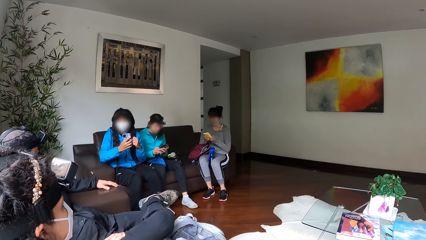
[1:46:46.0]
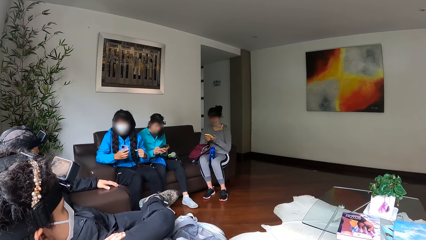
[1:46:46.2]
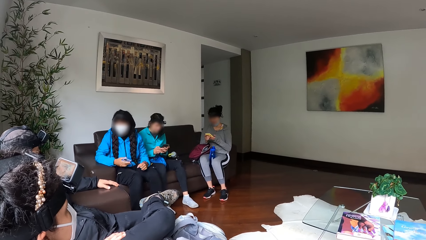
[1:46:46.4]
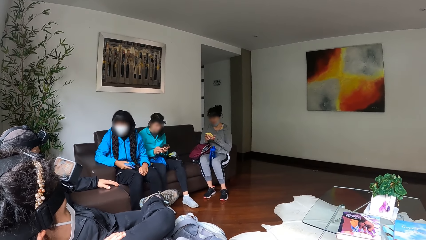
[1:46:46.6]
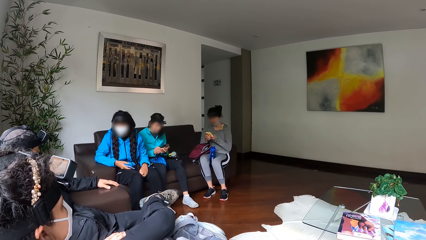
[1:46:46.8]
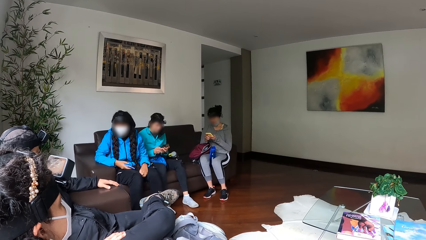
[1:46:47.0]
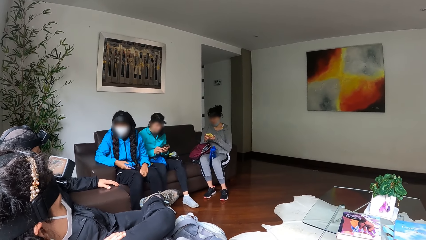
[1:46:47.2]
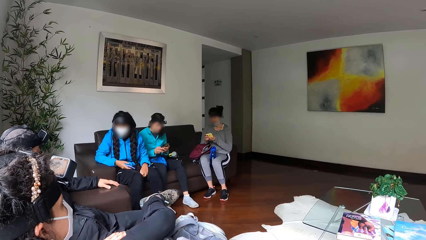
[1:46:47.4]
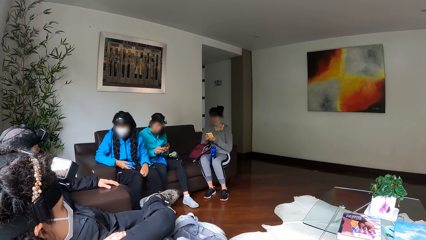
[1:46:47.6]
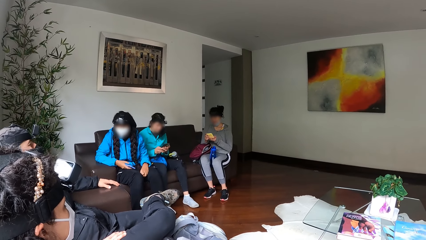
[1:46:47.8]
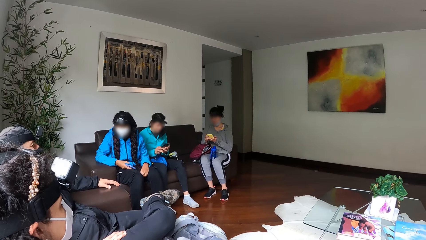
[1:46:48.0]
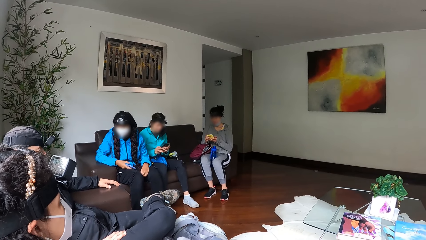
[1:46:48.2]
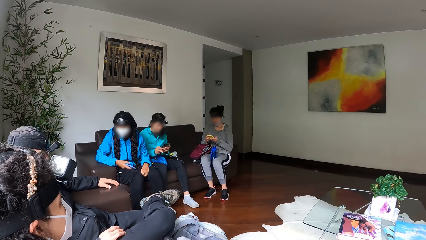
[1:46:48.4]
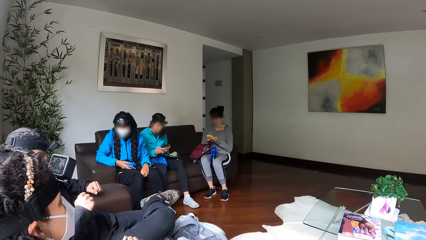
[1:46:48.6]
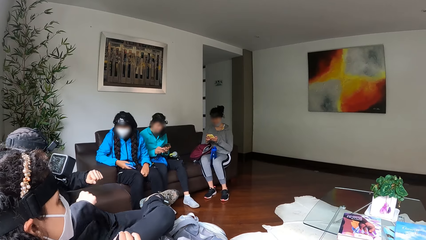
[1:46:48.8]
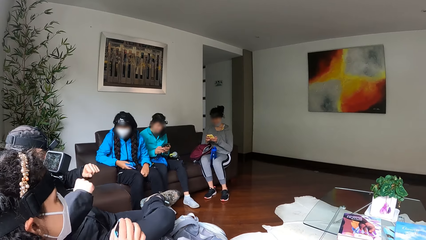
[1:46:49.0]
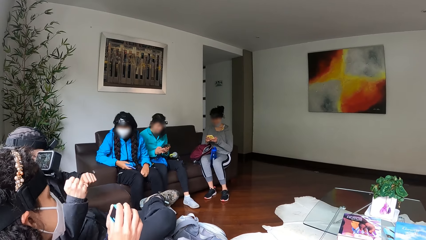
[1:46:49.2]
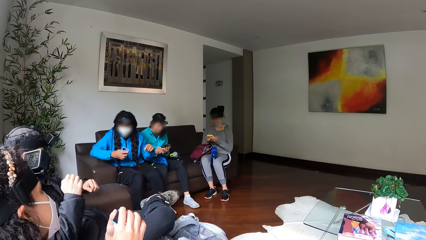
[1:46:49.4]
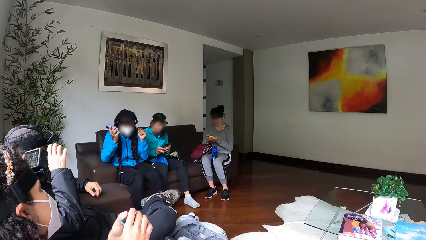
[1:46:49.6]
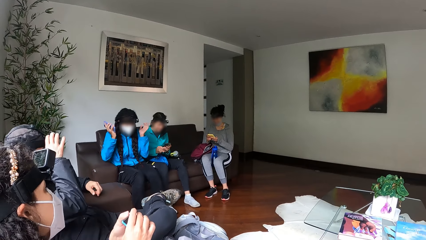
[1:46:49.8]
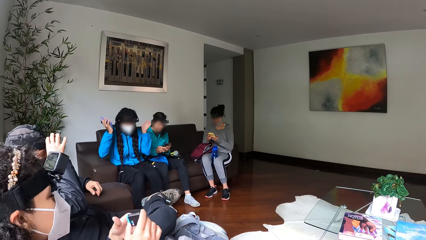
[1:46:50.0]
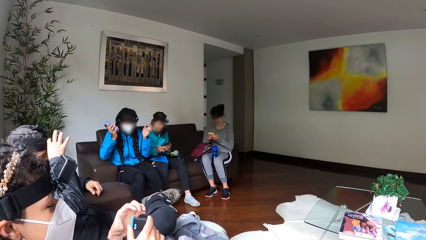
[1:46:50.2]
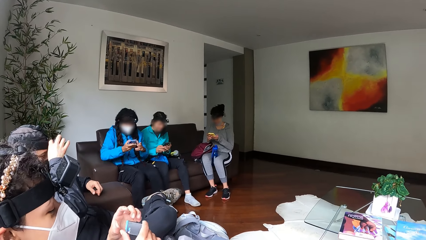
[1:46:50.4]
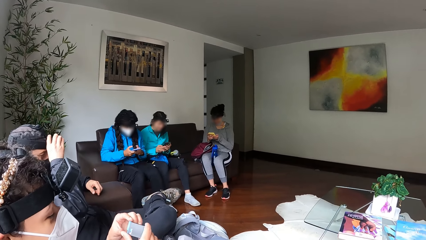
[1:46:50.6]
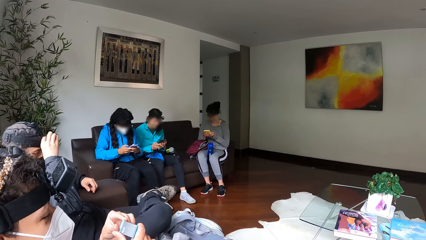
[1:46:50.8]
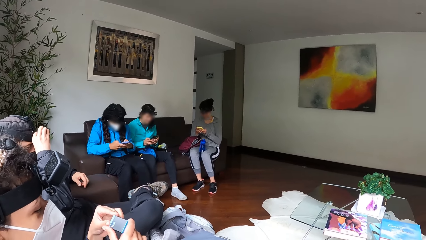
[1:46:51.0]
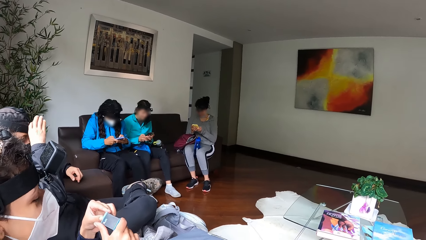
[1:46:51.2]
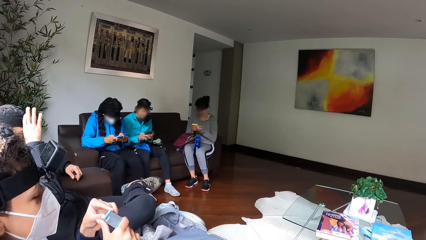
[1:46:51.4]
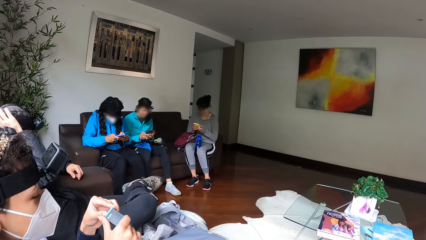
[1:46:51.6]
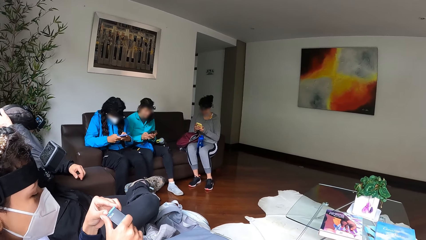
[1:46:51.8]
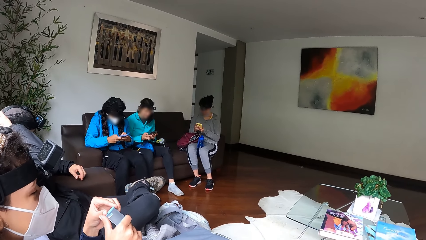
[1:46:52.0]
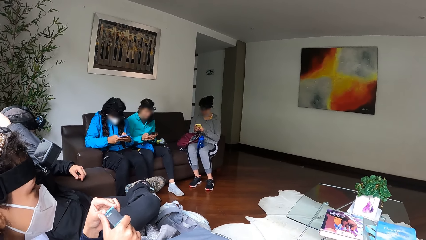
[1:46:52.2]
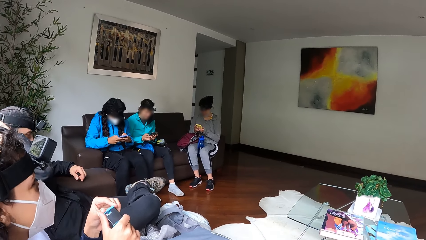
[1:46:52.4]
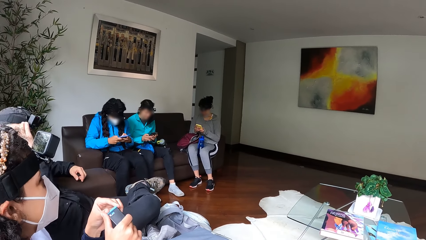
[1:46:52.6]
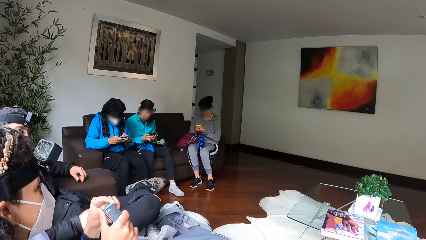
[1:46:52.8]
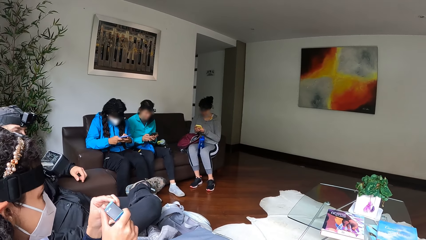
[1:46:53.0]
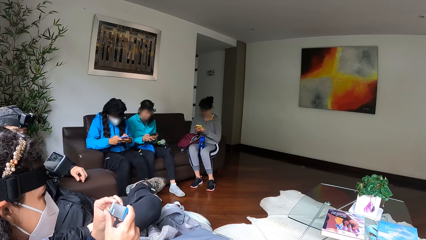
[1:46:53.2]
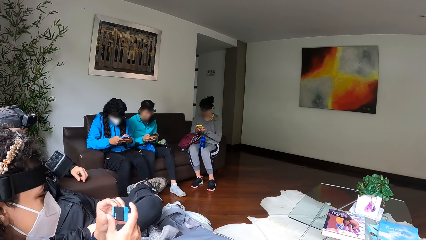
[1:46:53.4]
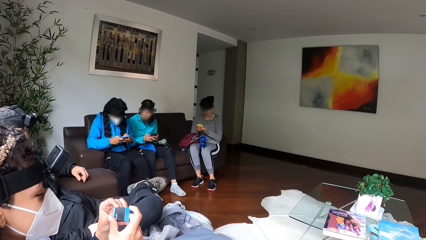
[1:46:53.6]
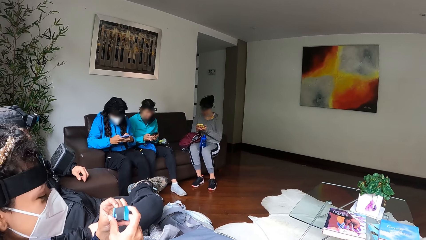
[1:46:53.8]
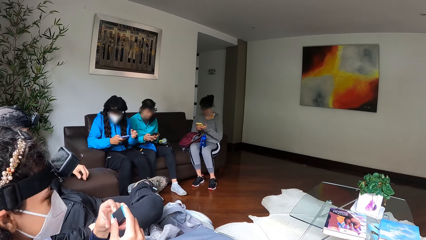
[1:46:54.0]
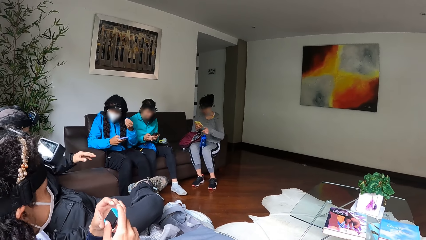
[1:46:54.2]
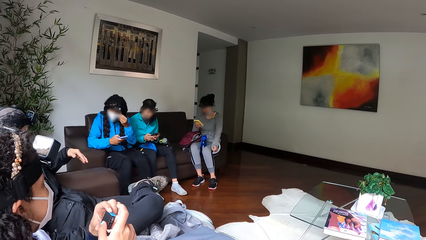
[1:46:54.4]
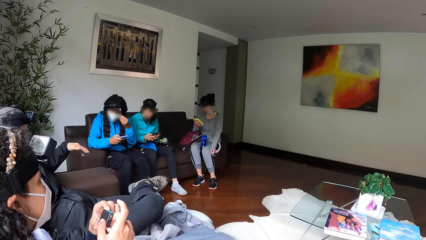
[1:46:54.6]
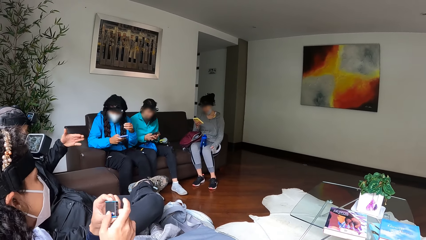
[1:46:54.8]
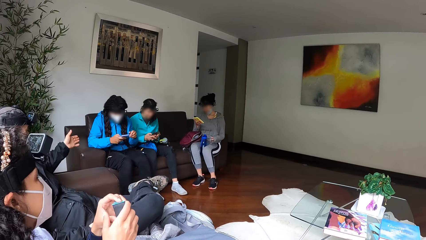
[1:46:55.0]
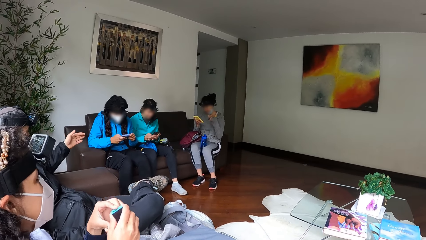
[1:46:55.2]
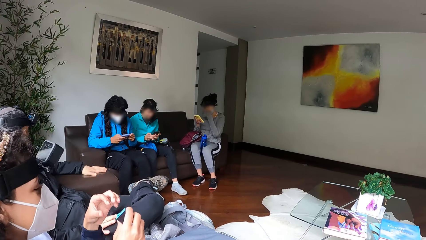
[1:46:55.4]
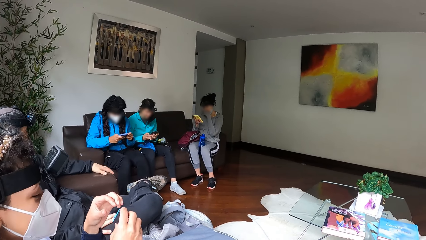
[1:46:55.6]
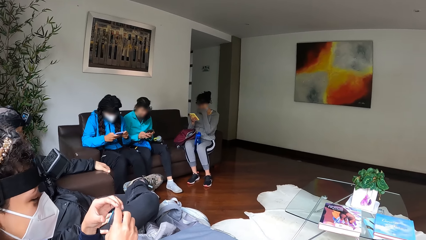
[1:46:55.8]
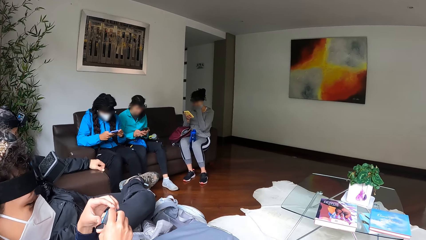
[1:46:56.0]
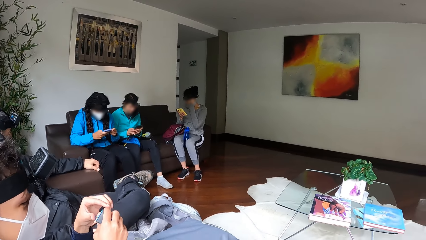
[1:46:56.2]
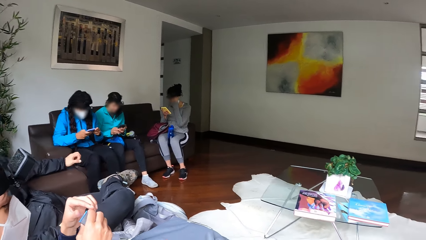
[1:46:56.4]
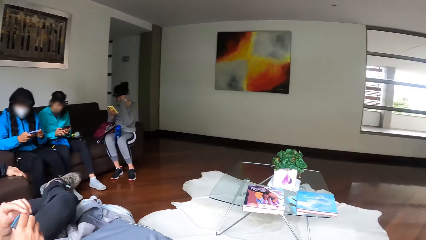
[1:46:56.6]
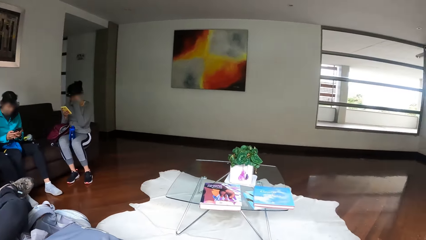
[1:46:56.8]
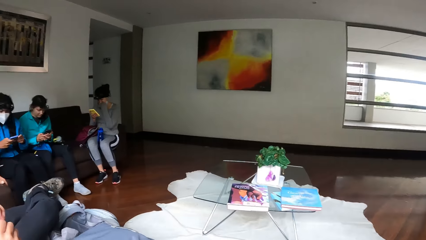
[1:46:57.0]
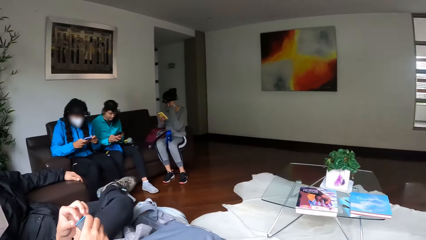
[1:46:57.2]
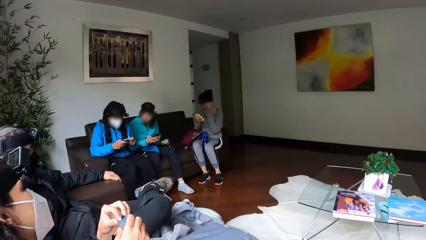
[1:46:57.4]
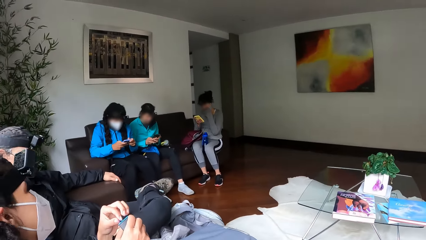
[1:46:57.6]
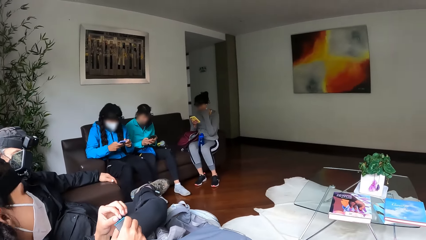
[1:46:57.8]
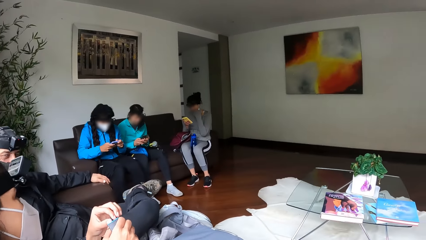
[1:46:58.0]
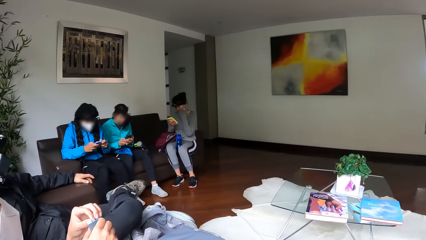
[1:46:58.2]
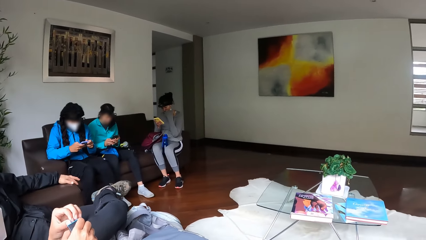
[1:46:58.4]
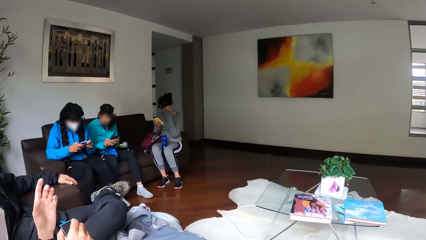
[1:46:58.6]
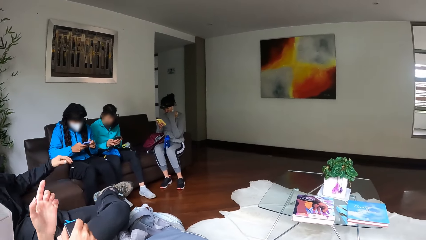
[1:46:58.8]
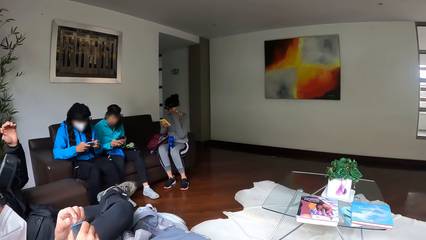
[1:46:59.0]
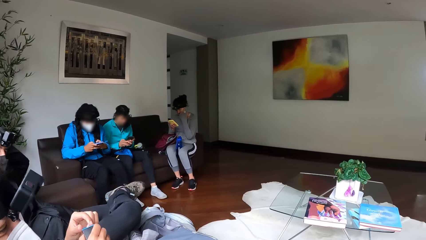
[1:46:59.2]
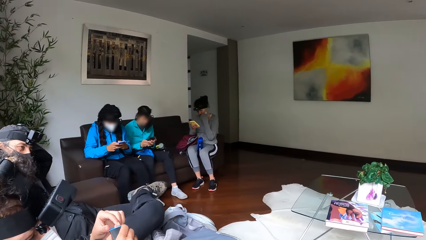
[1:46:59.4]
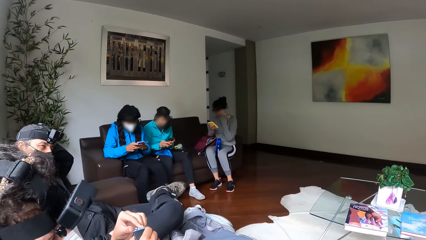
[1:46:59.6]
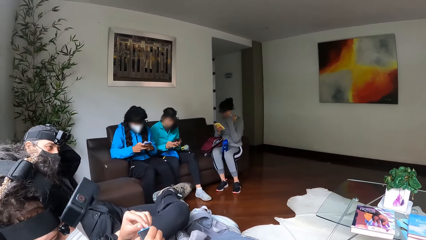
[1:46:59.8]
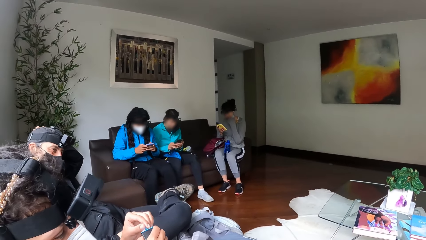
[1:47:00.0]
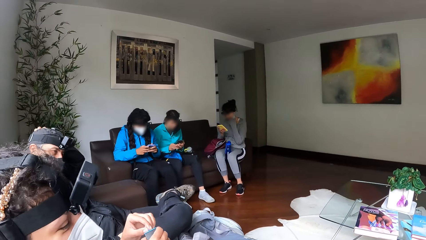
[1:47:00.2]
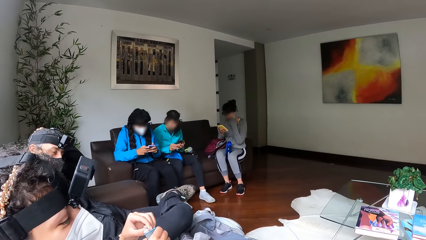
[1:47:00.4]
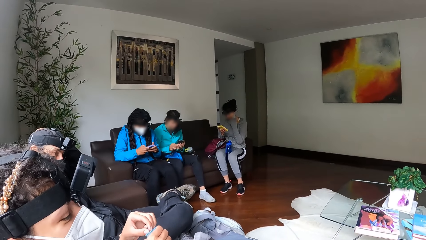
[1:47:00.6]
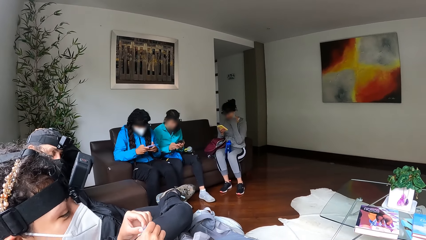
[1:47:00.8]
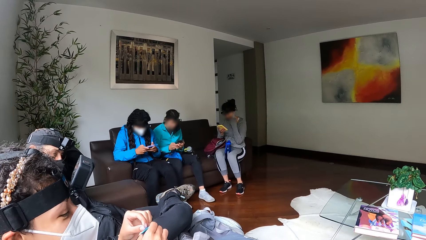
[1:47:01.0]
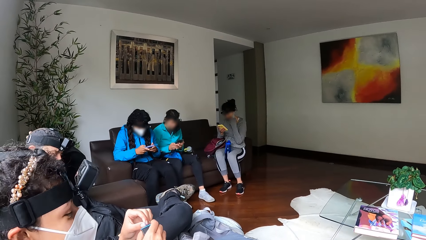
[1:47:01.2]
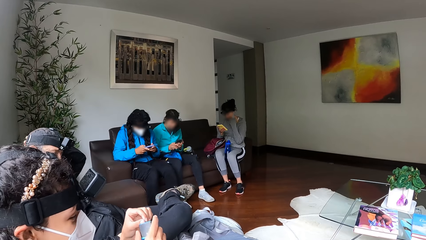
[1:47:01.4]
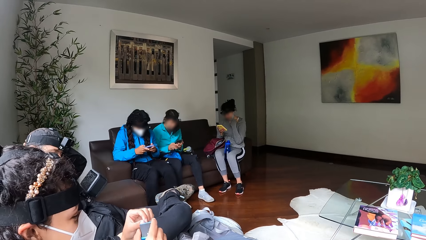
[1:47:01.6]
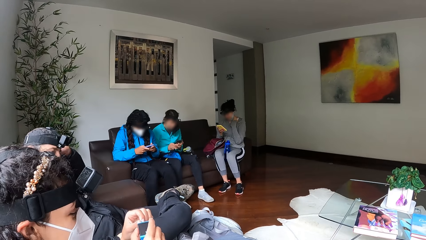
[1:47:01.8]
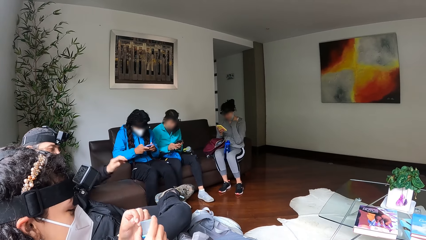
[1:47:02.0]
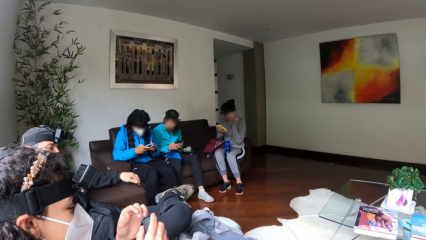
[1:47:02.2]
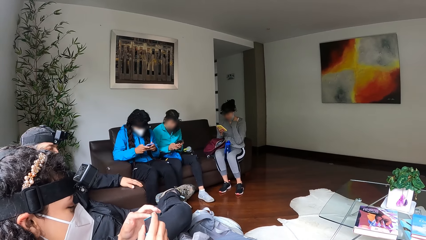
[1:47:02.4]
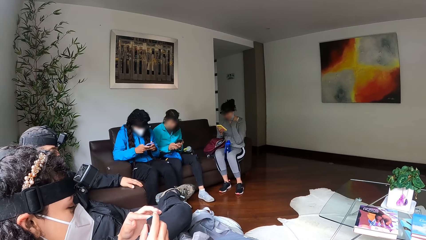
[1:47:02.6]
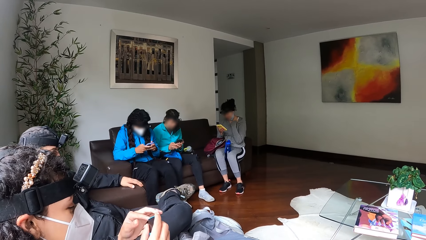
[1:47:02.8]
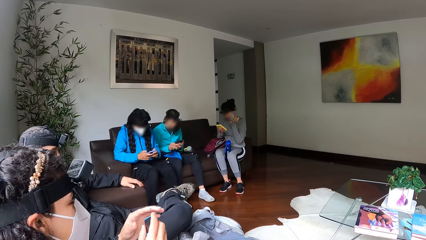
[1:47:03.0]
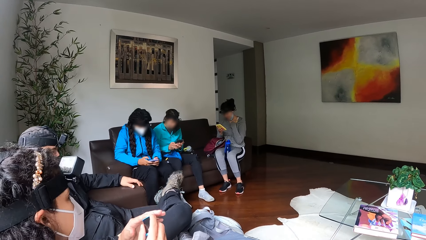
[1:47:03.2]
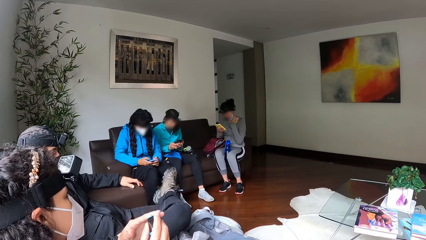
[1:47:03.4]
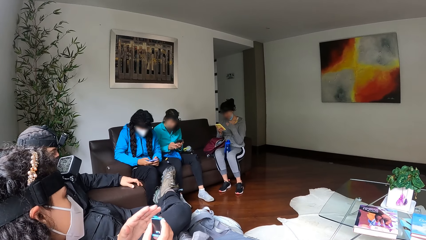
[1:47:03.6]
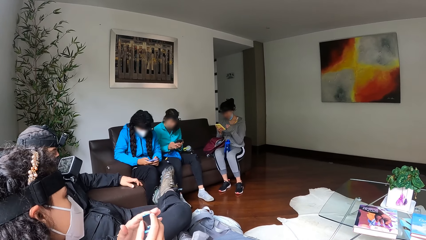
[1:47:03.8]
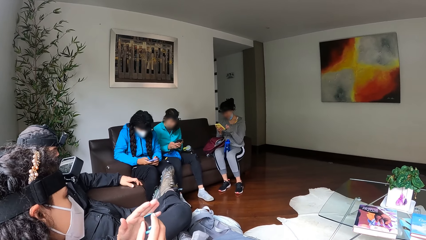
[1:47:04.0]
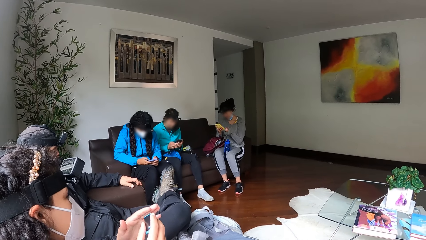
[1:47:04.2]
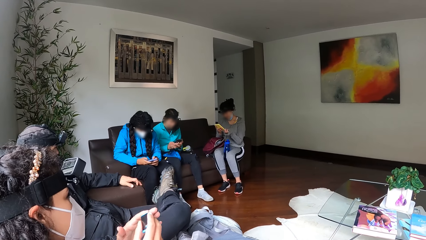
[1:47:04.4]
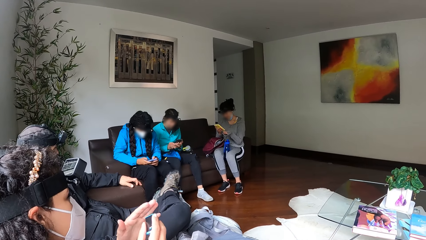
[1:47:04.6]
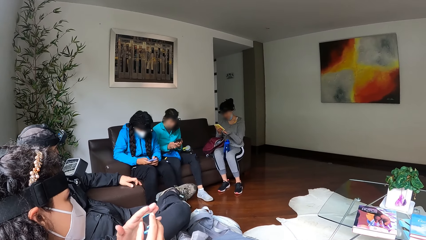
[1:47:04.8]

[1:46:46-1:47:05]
A woman operates the phone with both hands. A man makes gestures with both hands. He touches the camera on his head with his right hand. Another woman operates the phone with both hands. She touches the mask on her face with her left hand. The first woman touches her face with her left hand. The man touches his hair with his left hand. He places his left hand on the chair.
